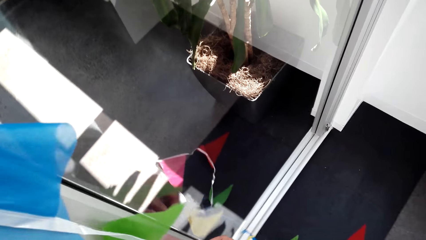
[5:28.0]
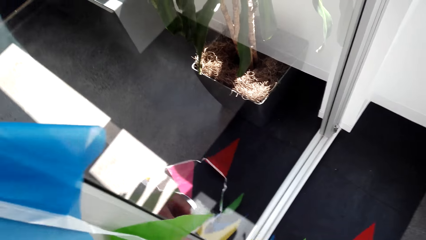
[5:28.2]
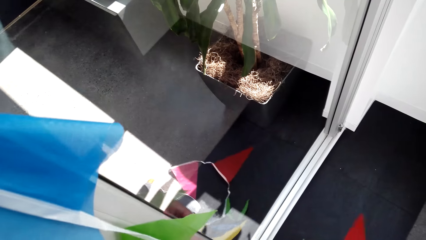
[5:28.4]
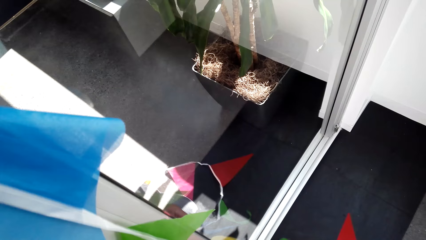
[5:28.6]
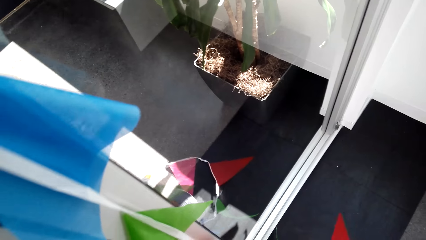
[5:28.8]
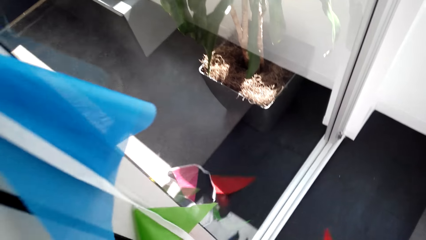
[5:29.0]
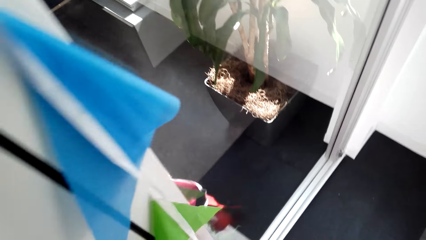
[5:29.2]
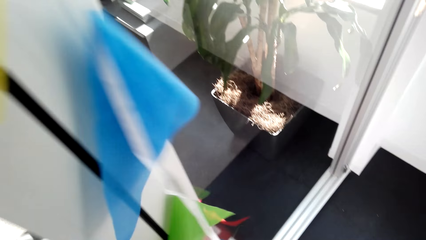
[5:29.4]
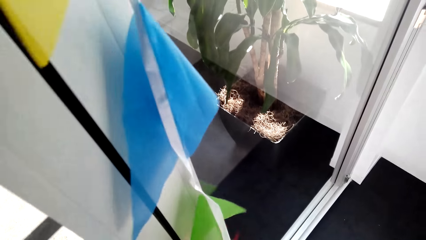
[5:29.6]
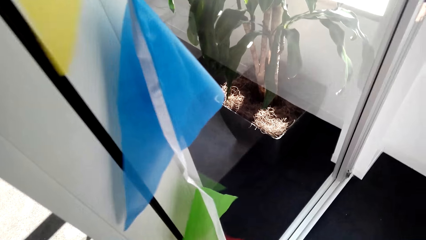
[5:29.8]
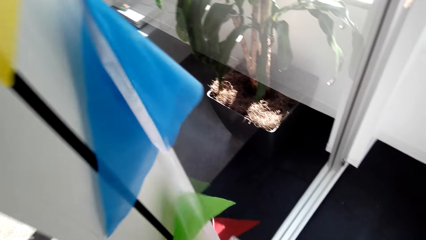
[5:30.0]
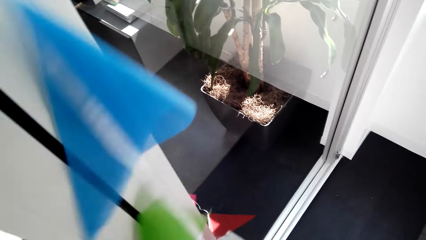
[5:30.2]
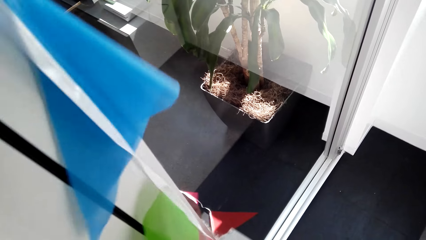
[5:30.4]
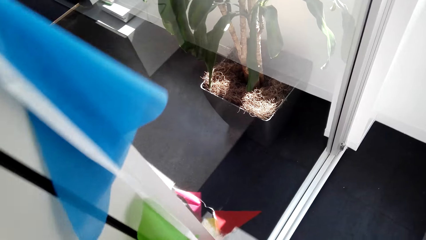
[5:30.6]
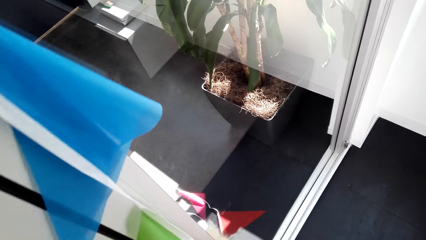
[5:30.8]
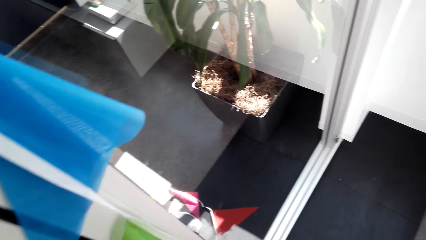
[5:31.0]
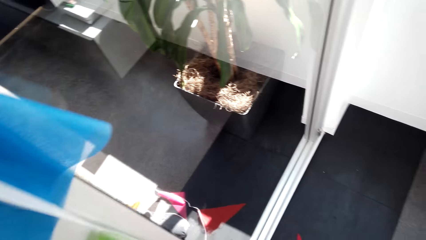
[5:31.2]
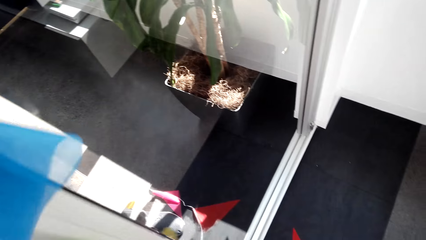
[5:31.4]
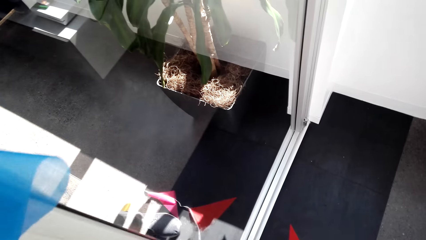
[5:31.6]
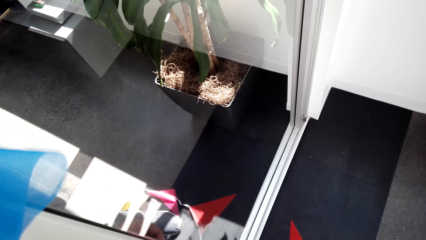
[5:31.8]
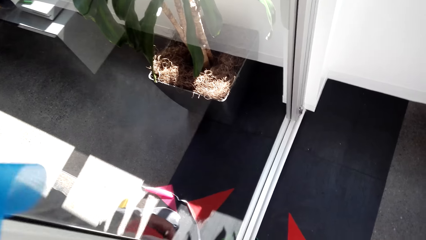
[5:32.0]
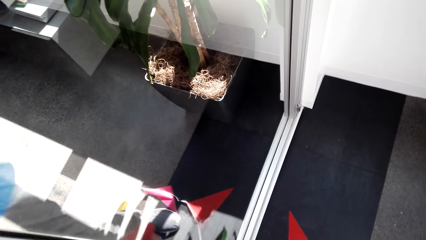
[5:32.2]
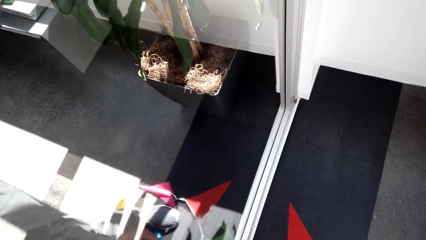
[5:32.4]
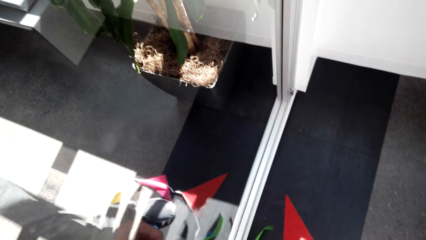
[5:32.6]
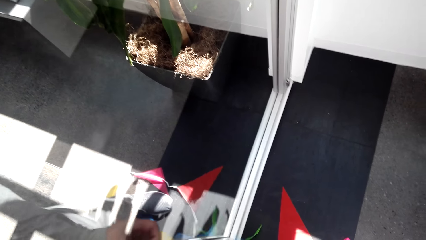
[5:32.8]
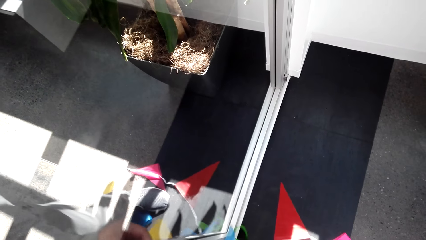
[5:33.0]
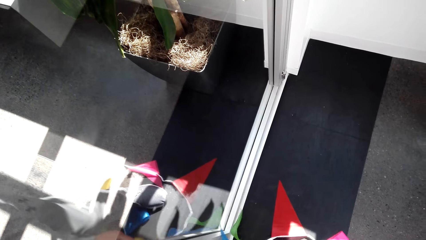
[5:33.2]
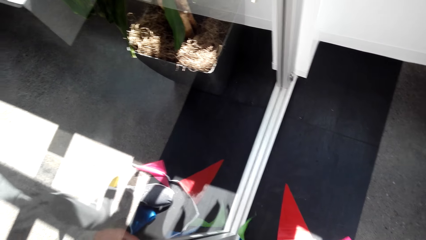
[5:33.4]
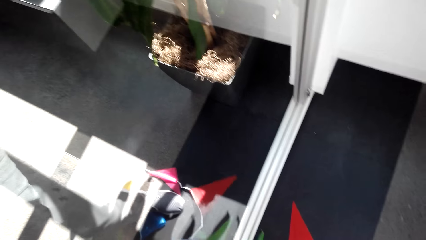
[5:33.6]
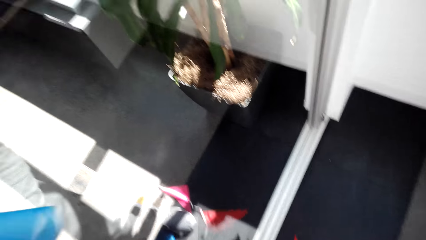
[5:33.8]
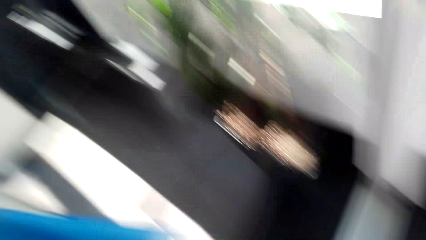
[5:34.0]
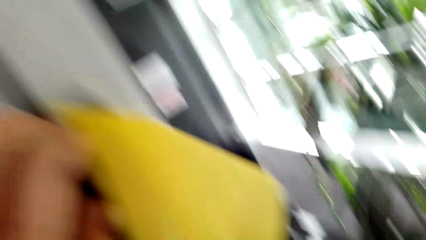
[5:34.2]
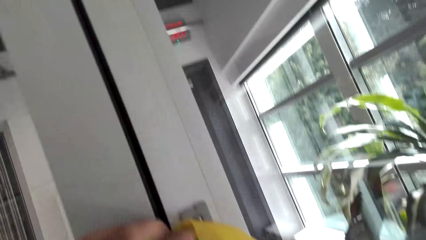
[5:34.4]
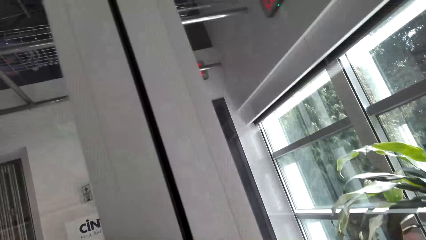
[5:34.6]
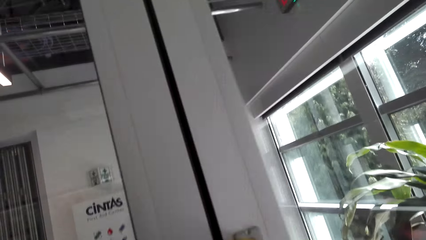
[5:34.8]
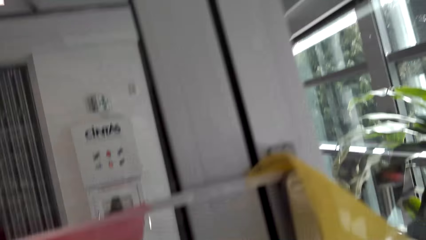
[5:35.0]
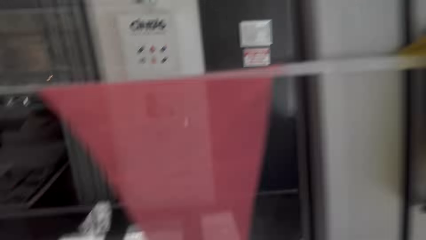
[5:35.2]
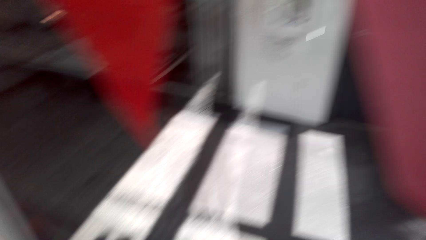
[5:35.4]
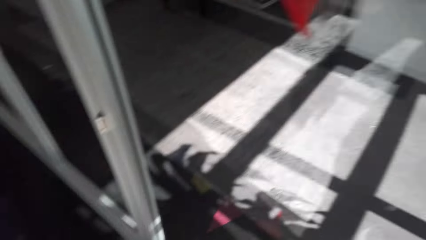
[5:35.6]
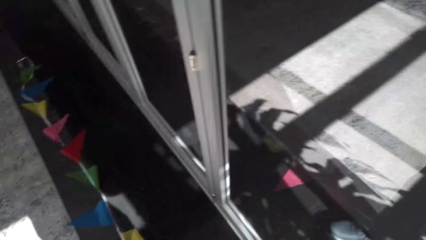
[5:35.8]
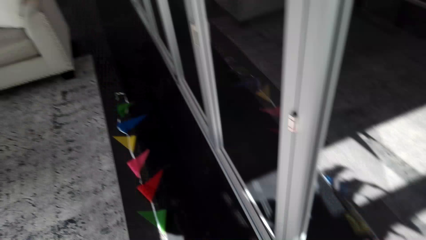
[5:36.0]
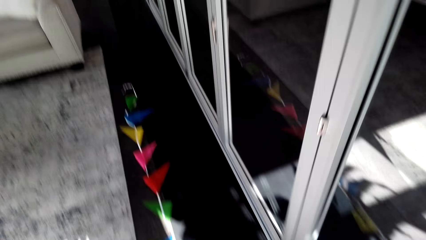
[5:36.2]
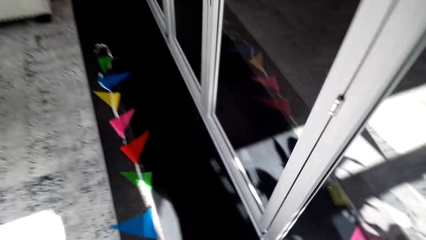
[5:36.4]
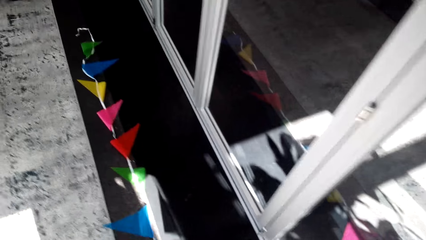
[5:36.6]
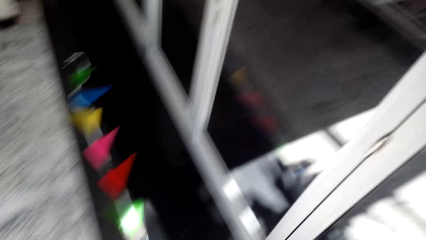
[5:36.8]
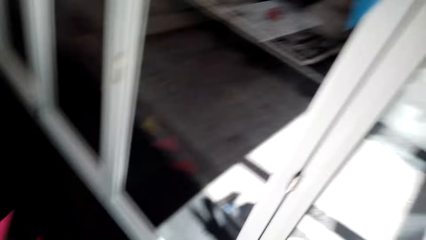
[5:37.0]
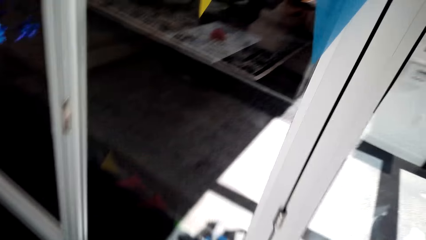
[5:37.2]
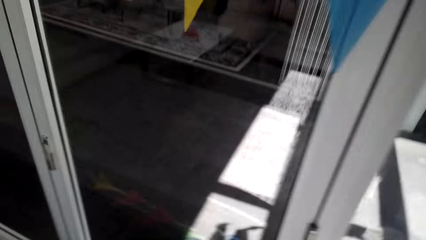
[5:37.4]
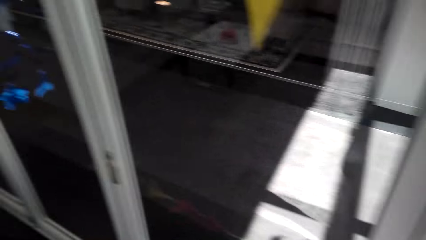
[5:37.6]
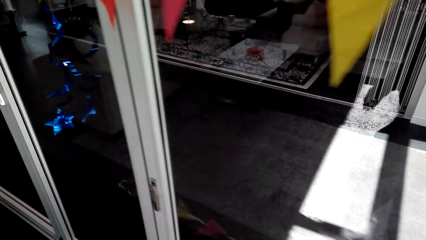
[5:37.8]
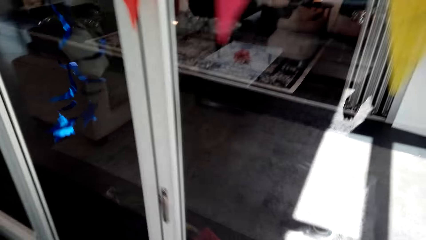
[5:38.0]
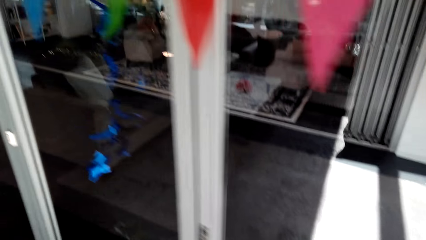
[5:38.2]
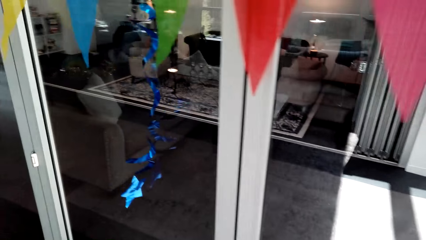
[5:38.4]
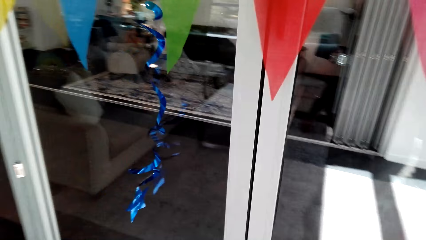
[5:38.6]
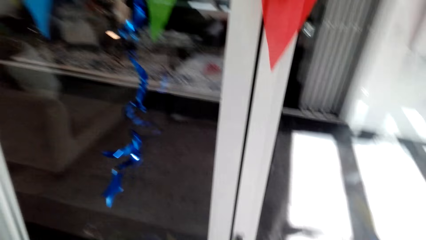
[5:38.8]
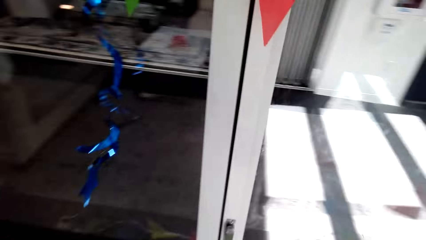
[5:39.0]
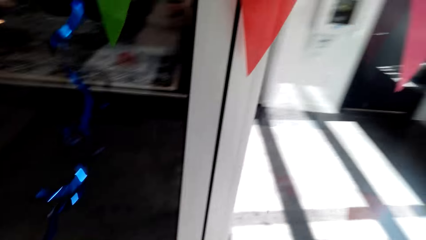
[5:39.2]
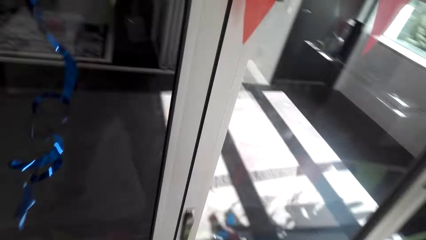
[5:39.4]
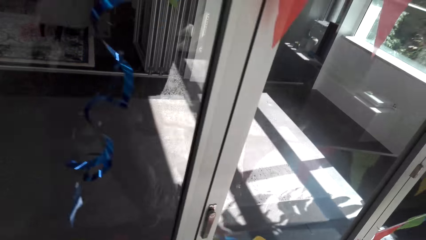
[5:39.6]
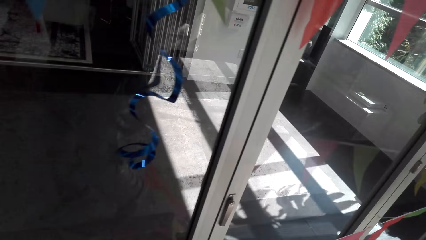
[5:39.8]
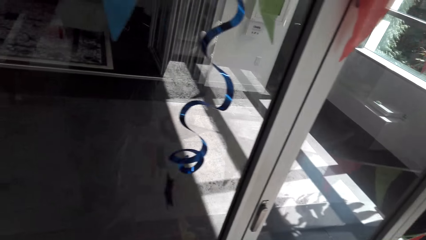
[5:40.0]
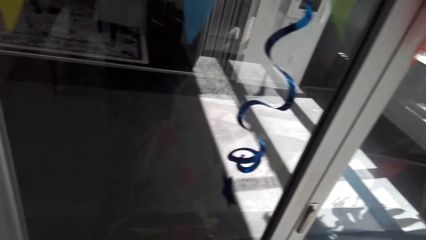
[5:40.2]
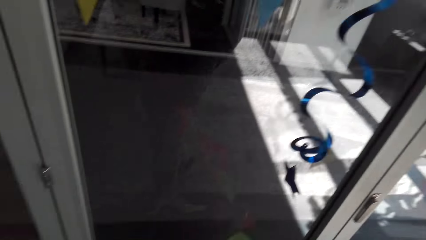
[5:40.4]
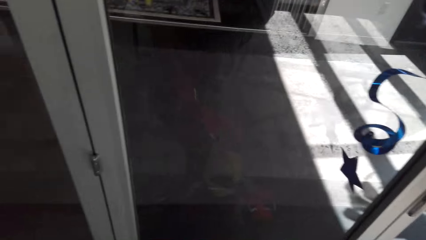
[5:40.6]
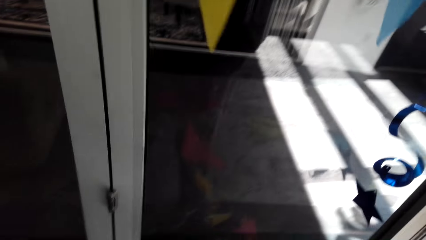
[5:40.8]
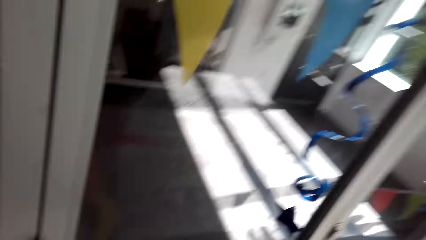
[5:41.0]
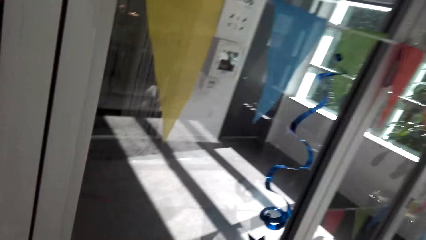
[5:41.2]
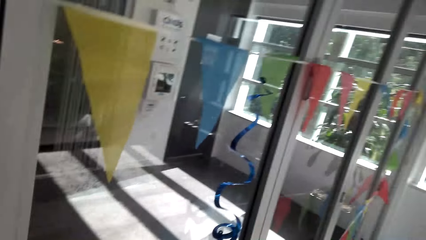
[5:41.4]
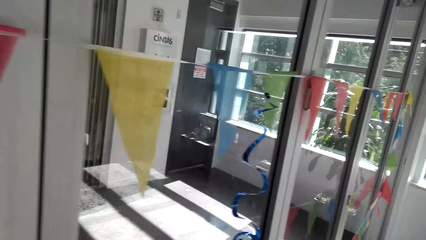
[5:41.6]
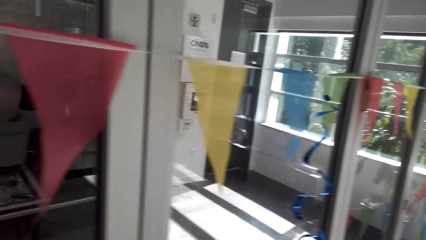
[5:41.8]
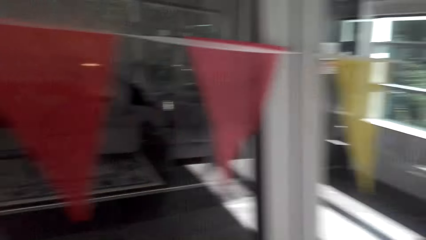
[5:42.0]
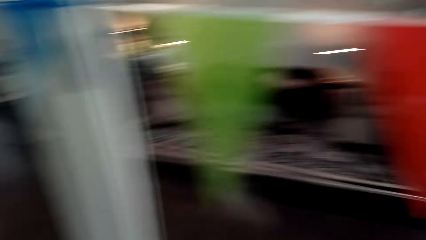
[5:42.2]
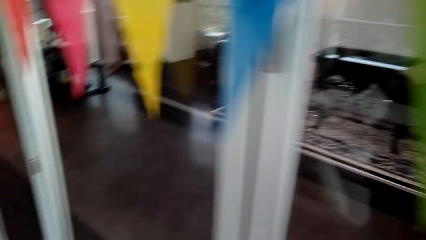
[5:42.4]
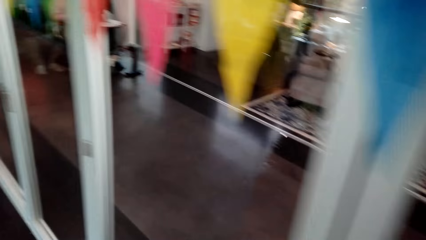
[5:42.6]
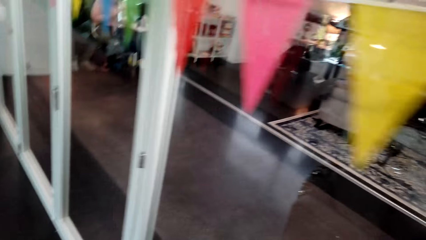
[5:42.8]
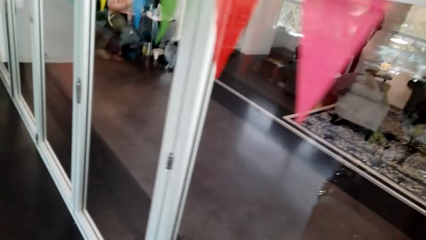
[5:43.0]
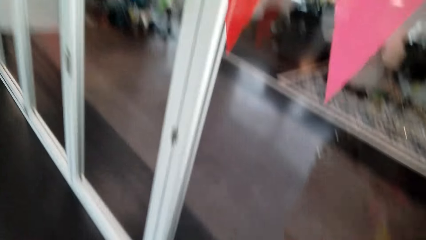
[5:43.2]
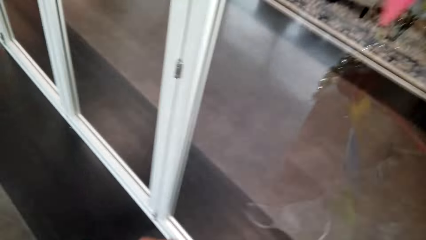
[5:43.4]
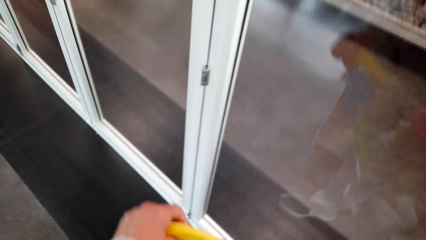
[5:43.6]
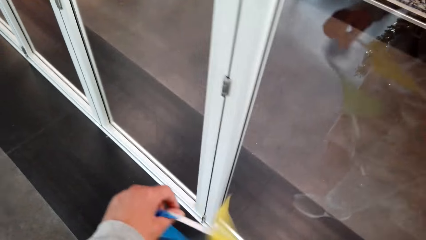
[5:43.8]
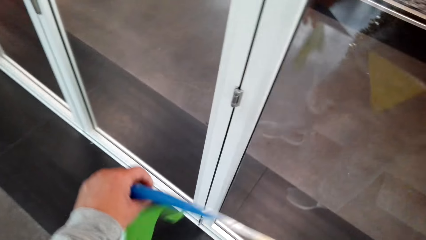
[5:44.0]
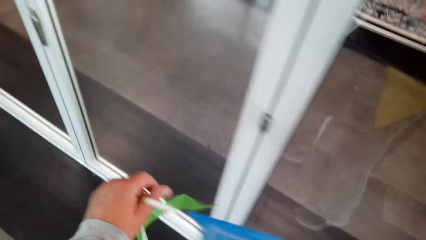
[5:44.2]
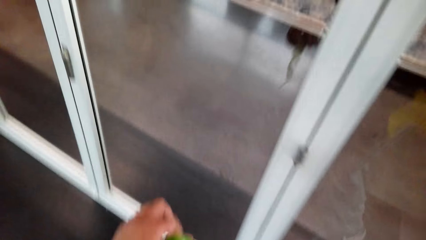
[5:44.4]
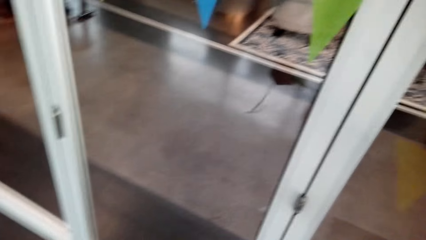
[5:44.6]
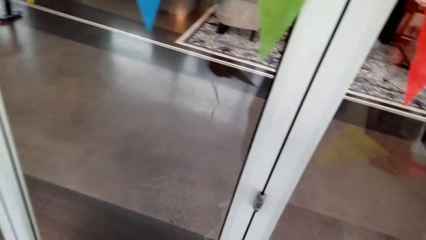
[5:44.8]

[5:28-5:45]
The camera wearer fixes the decoration flags. They look at the decoration flags on the floor. They walk and whistle. They walk around the building.
